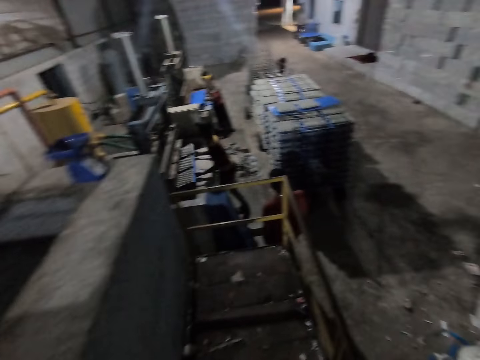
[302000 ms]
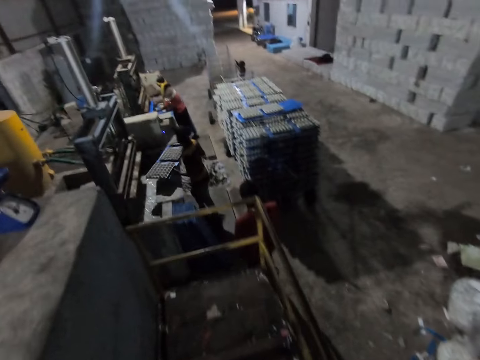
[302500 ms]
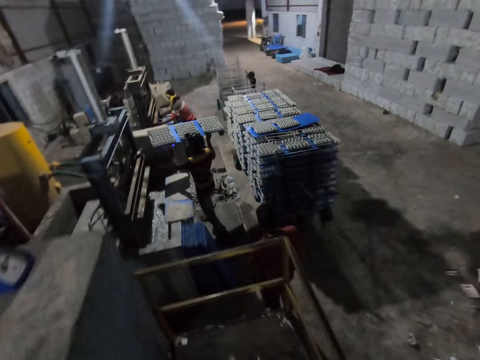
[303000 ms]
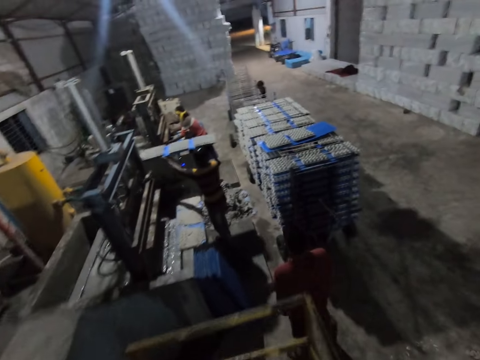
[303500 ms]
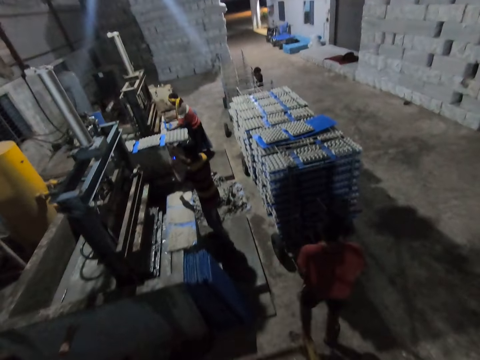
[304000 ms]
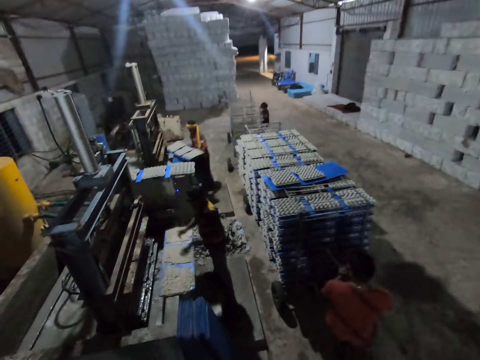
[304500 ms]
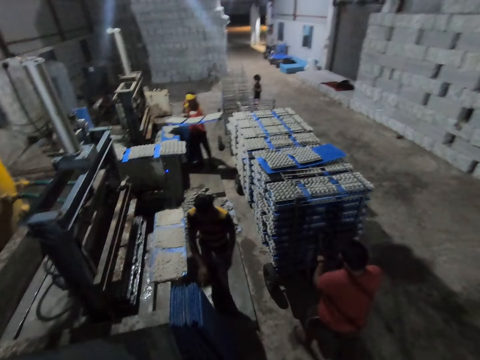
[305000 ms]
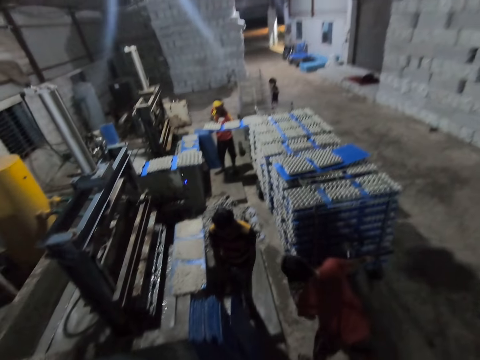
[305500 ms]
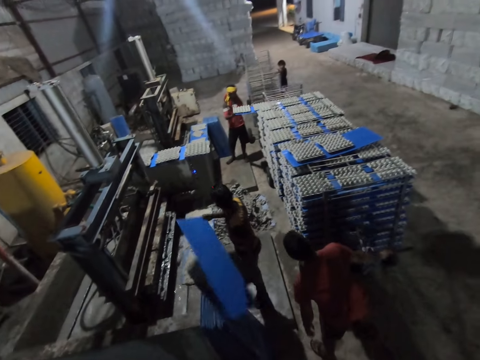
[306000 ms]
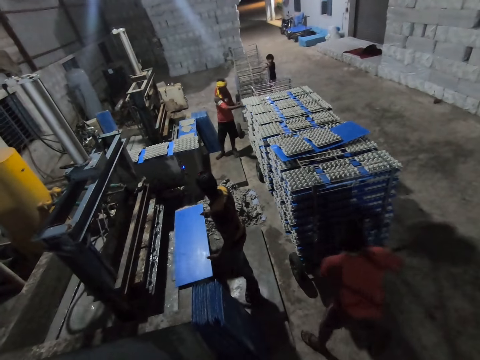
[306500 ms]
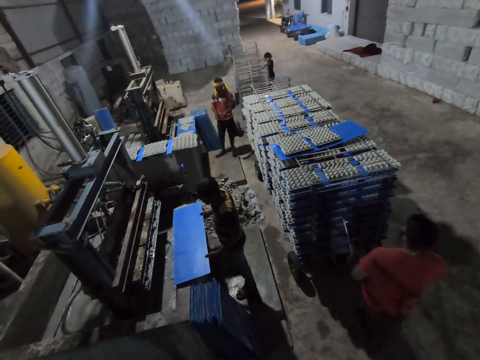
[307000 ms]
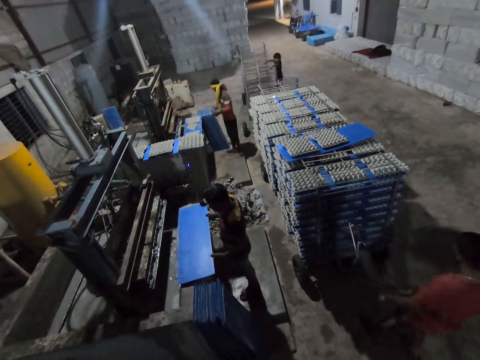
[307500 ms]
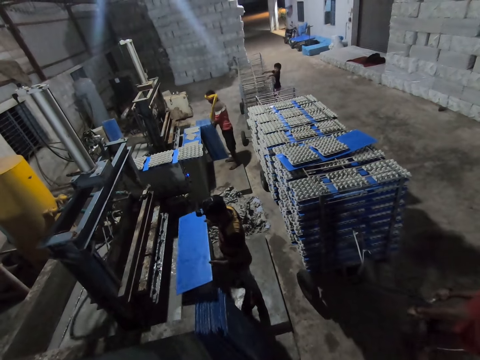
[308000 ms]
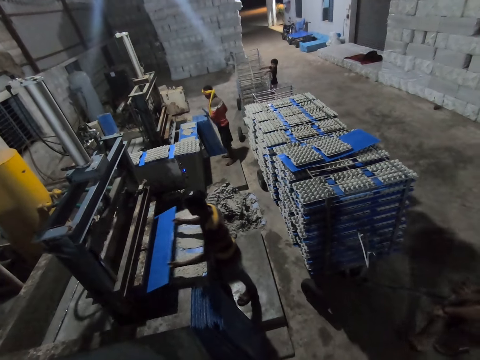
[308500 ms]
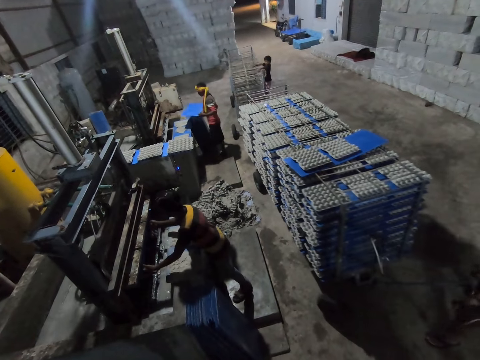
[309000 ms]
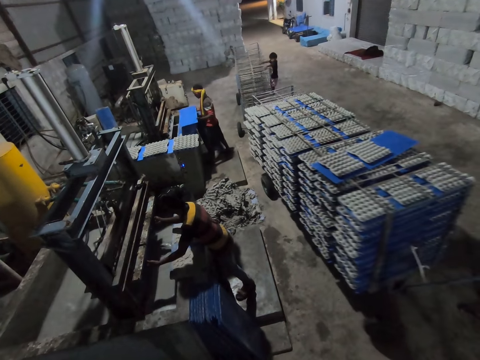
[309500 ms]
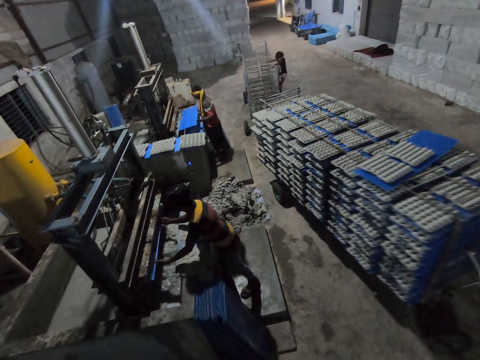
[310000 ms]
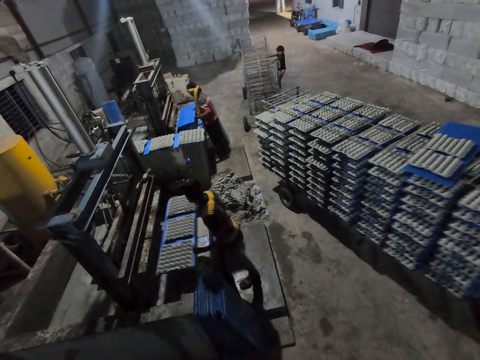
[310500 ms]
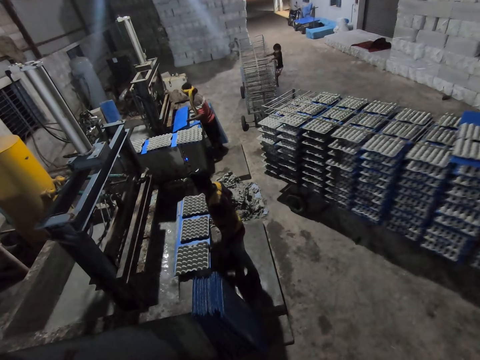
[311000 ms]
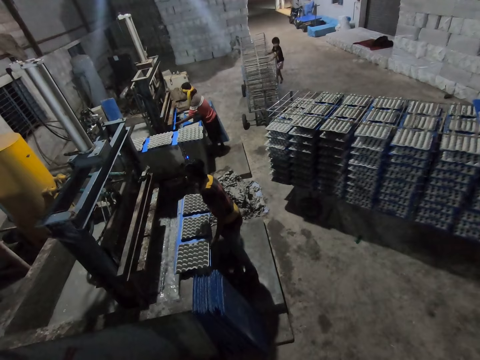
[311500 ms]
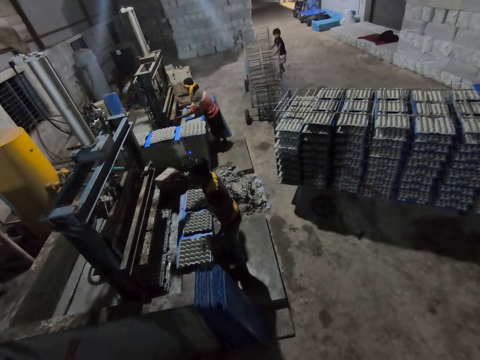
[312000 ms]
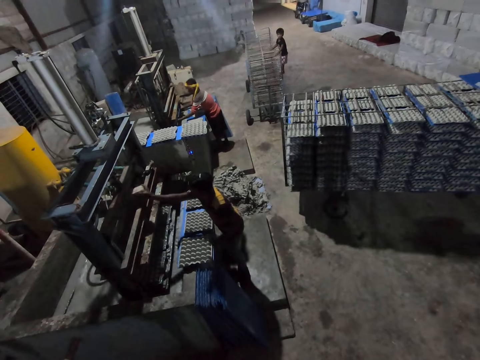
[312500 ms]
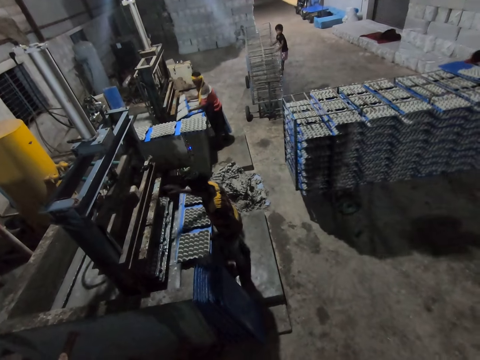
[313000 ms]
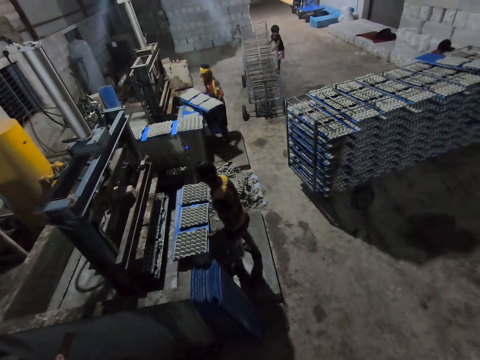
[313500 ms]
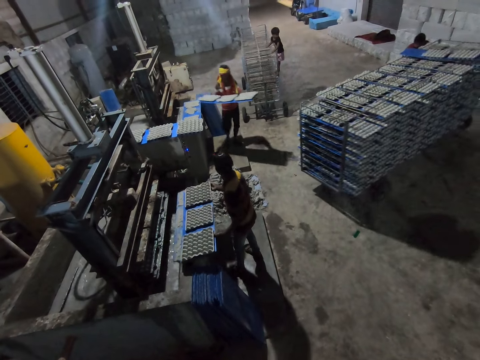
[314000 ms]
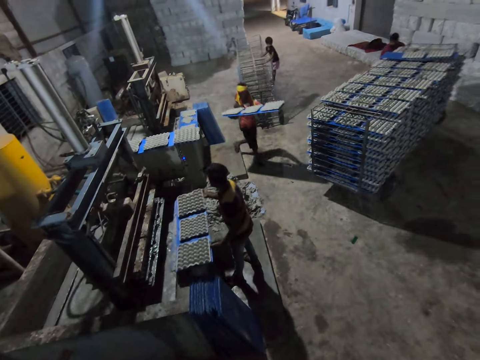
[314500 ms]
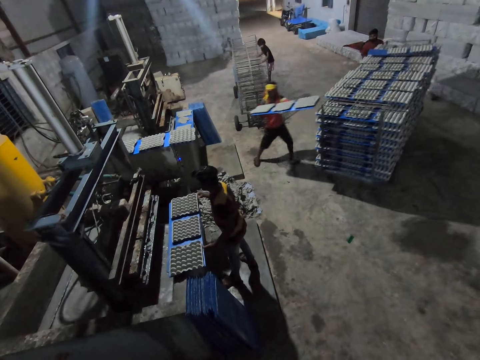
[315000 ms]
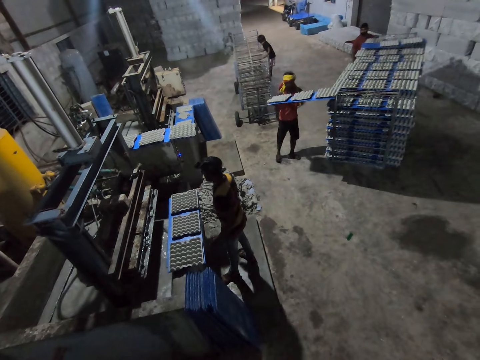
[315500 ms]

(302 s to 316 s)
The camera wearer walks around the factory. A man holds a plastic tray with egg trays on it with both hands. The man keeps the plastic tray on a rack with both hands. Another man holds a plastic tray with egg trays on it with both hands. The camera wearer looks around the factory. The first man carries a plastic tray from the floor with both hands. The second man keeps the plastic tray in a rack with both hands. The first man keeps the plastic tray on the table with both hands. The second man carries a plastic tray from the floor with both hands. A third man pulls the rack of egg trays with both hands. The first man puts the plastic tray in the machine with both hands. The first man removes the plastic tray from the machine with both hands. The second man puts the plastic tray in the machine with both hands. The first man carries a plastic tray from the floor with both hands. The first man picks up a brick from the floor with his right hand and places the brick in the machine with his right hand. The first man carries a plastic tray from the machine with both hands.

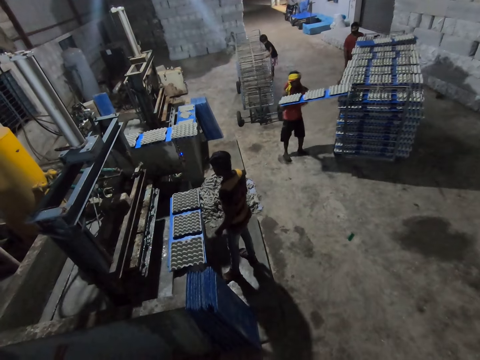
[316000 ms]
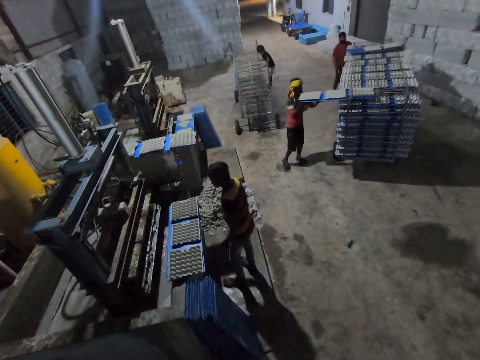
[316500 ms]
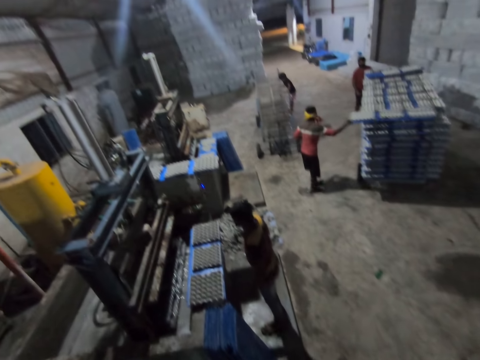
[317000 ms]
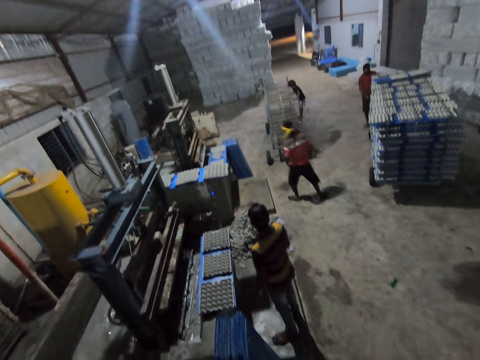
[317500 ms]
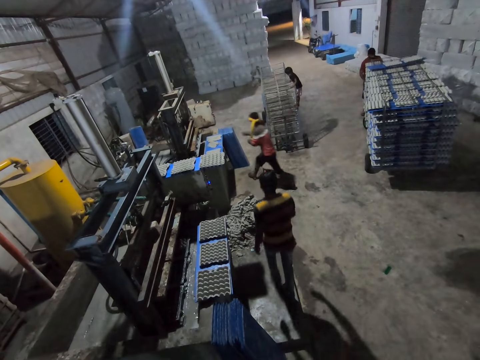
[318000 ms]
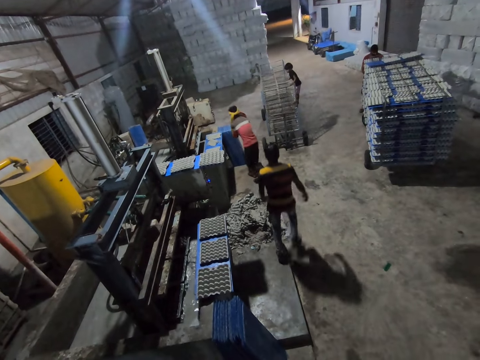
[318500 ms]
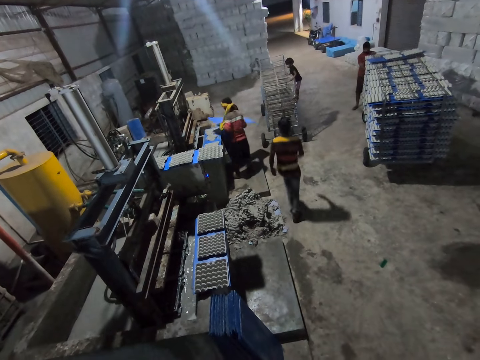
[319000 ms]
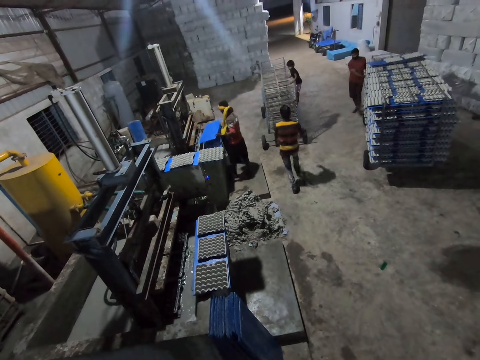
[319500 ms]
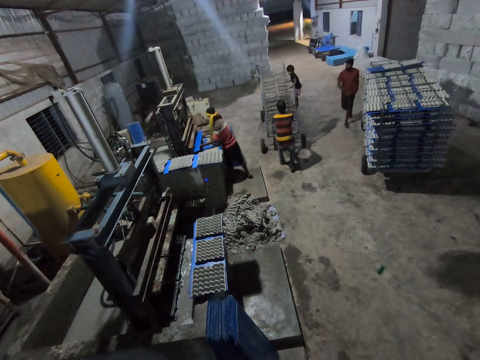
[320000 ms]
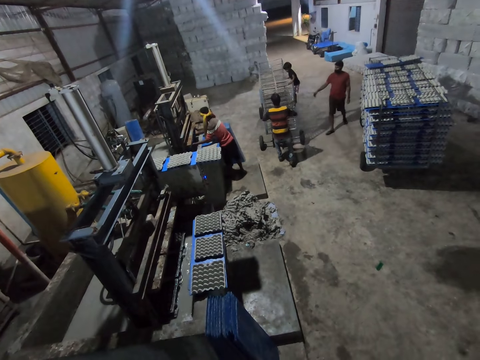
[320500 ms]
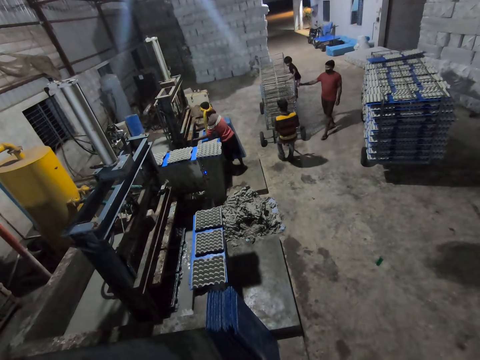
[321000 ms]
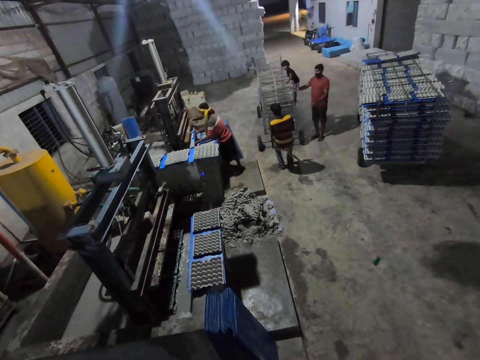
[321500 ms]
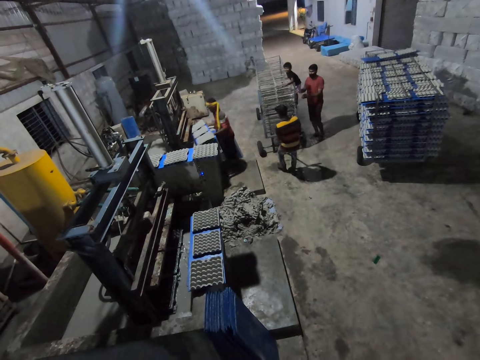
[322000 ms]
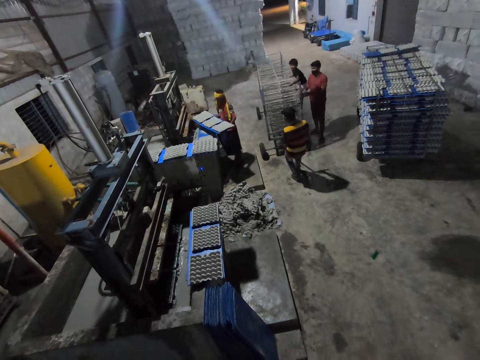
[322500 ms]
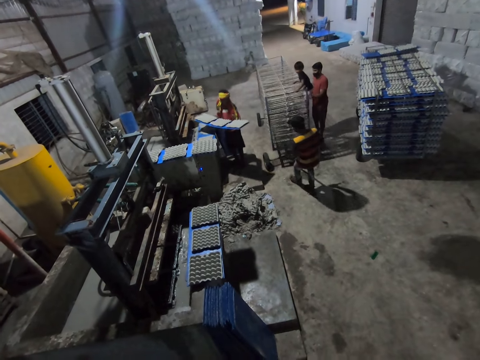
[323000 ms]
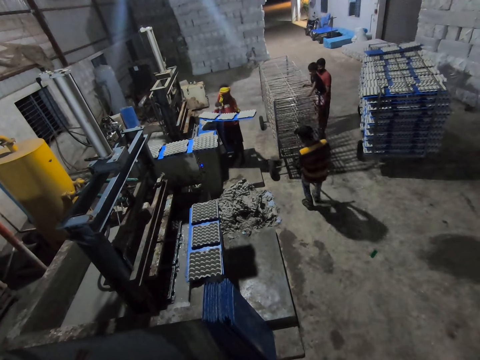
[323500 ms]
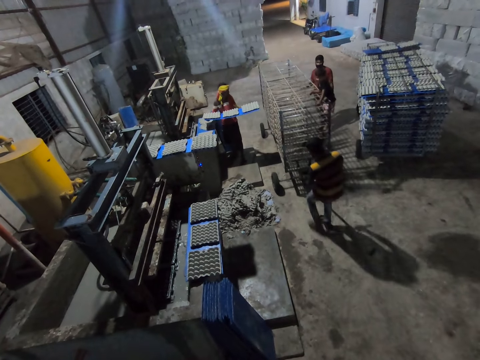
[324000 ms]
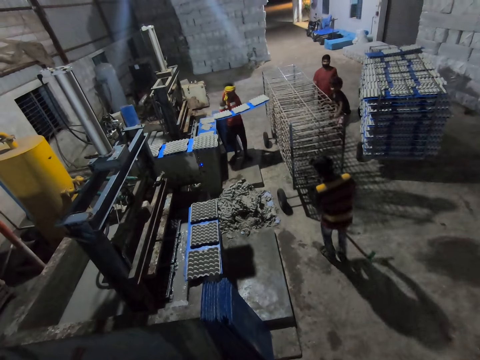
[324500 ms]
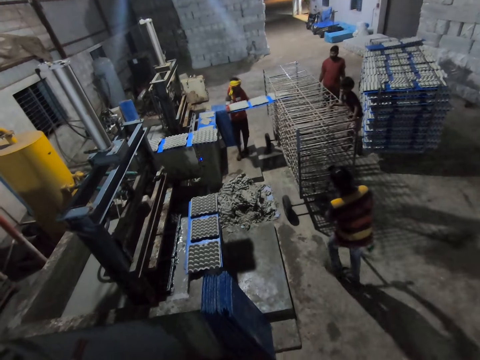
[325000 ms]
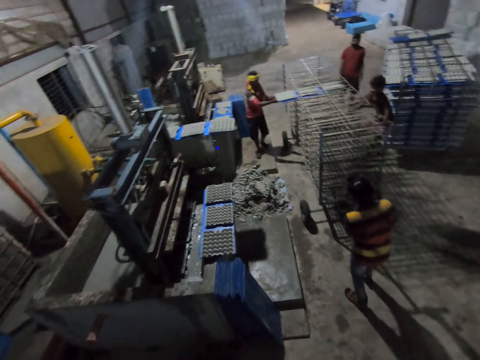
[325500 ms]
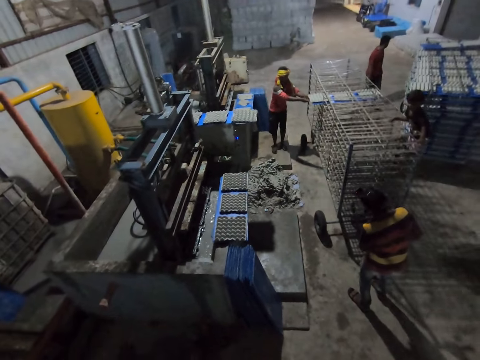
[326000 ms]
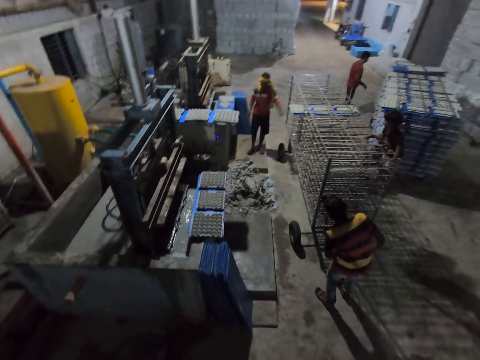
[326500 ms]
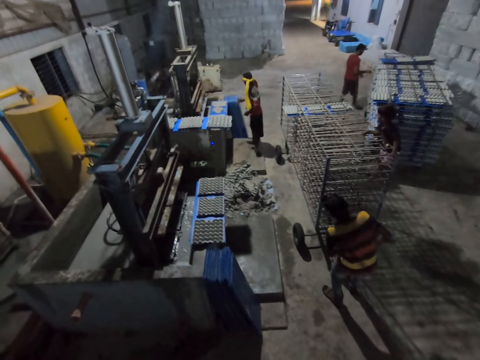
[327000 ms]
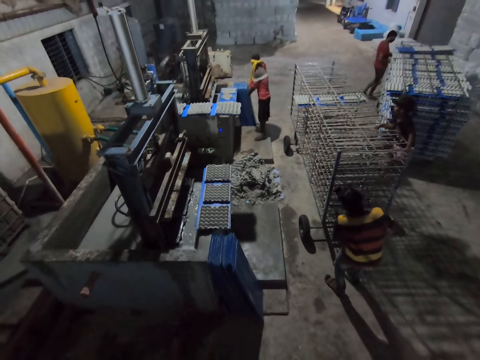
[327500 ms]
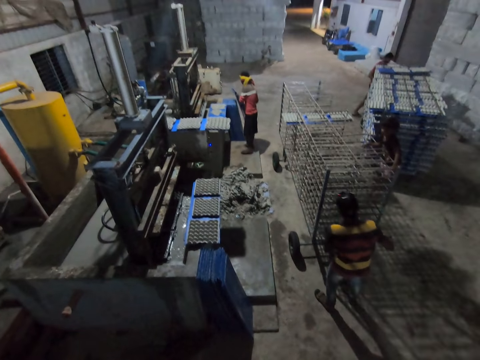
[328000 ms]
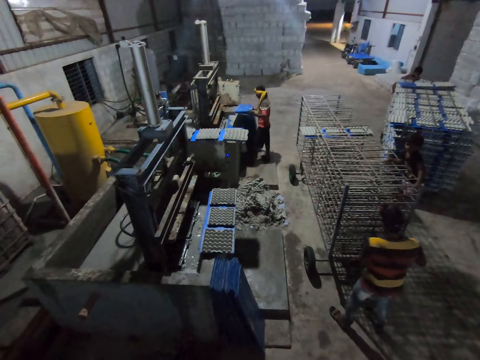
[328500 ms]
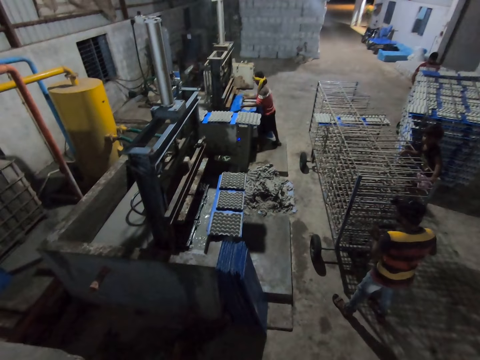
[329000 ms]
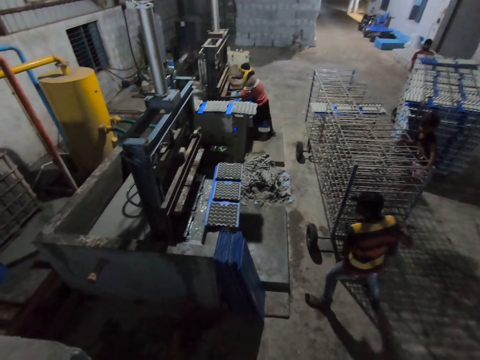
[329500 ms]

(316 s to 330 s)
The man keeps the plastic tray on the table with both hands. The camera wearer converses with the man and another man. The other man carries a plastic tray from the floor with both hands. The other man puts the plastic tray in the machine with both hands. The first man pulls a rack with both hands. The other man puts the plastic tray on the rack with both hands. The other man carries a plastic tray from the floor with both hands.
